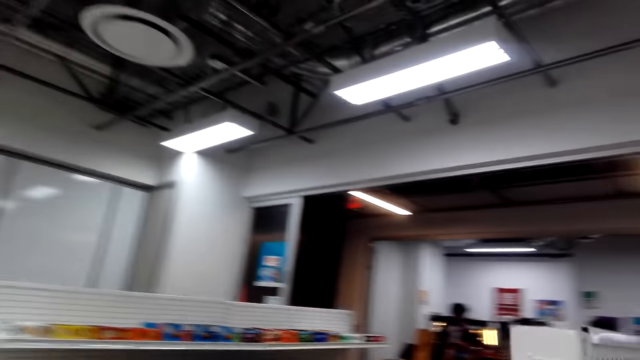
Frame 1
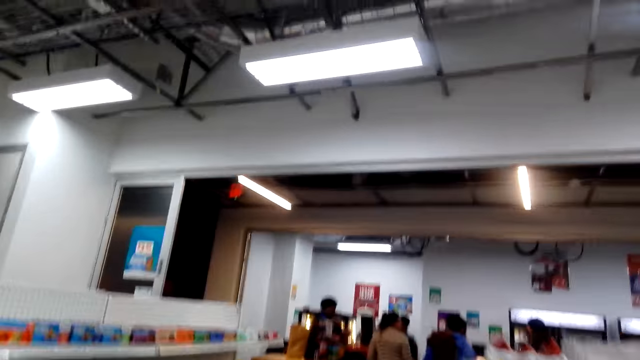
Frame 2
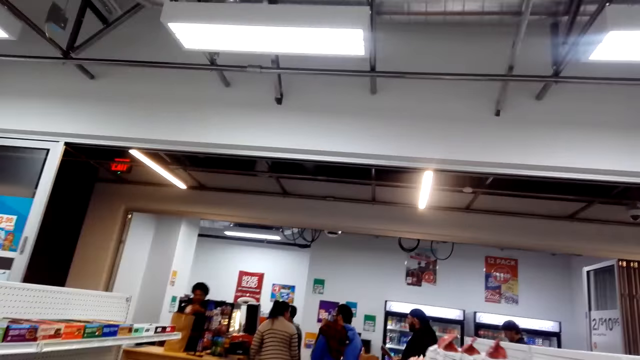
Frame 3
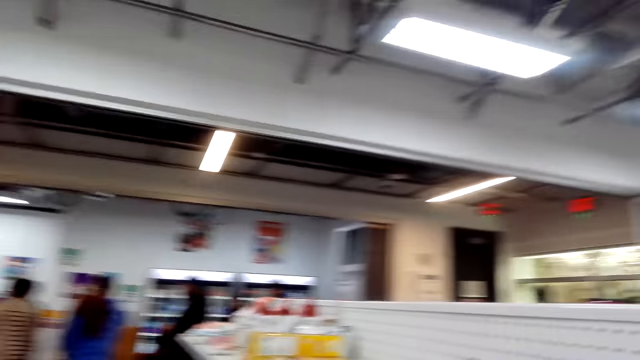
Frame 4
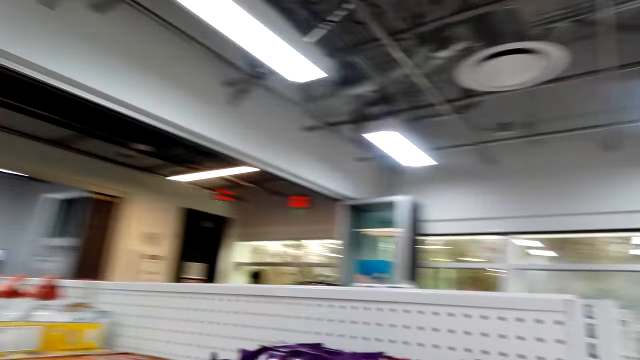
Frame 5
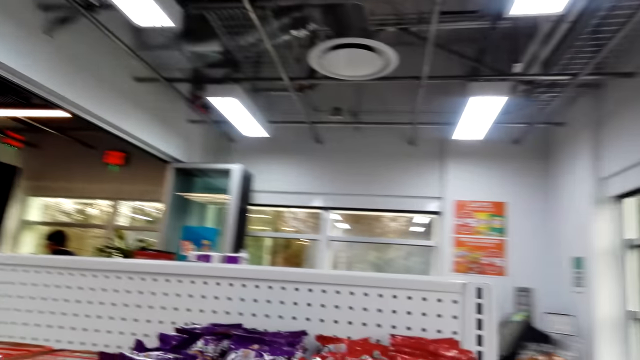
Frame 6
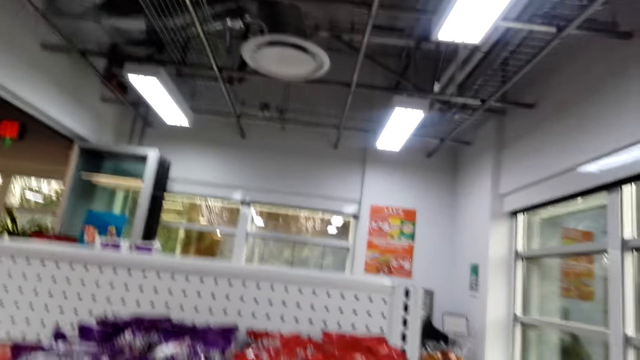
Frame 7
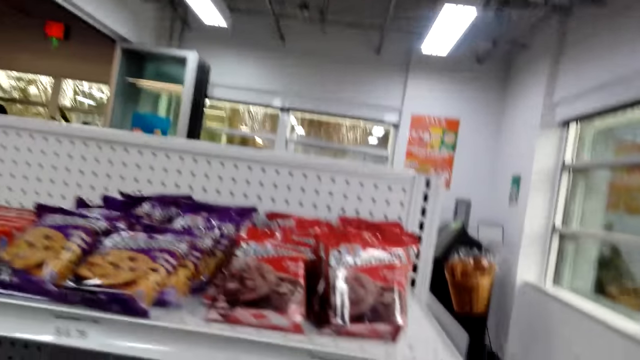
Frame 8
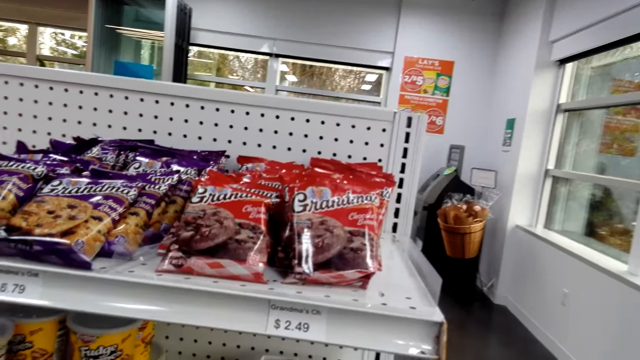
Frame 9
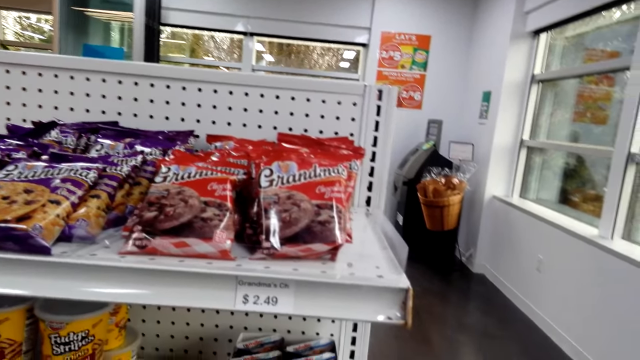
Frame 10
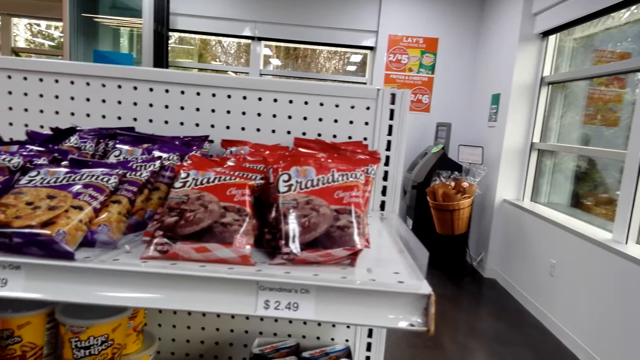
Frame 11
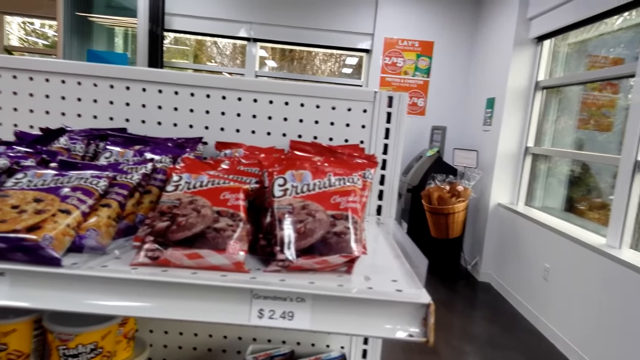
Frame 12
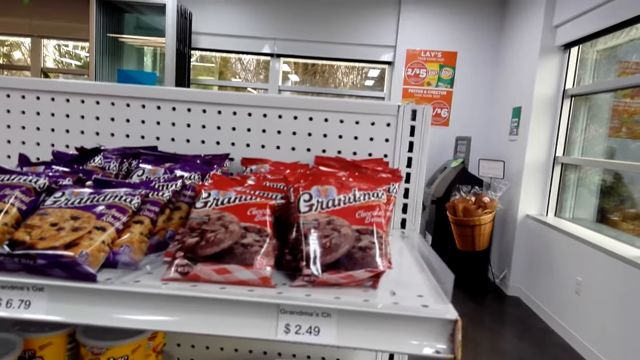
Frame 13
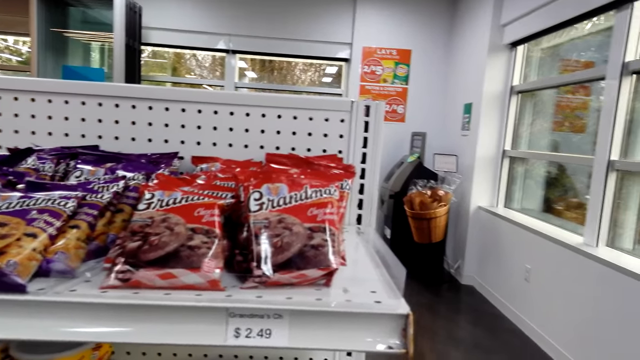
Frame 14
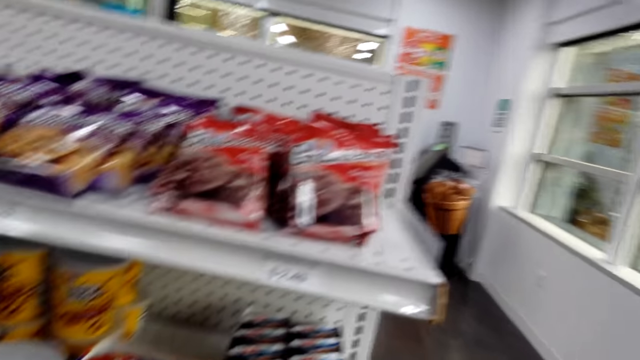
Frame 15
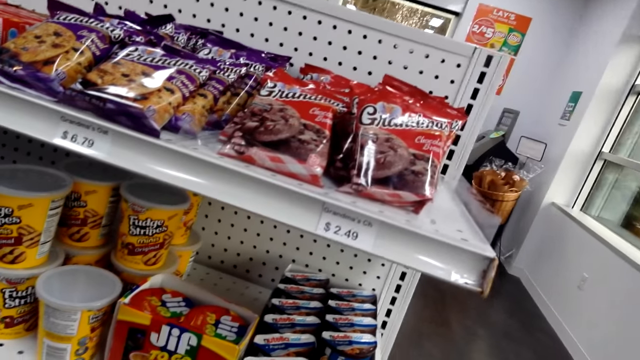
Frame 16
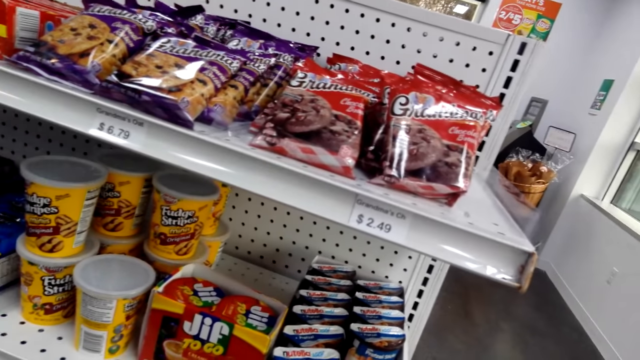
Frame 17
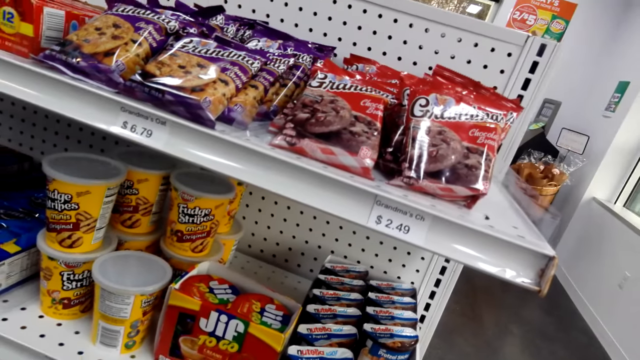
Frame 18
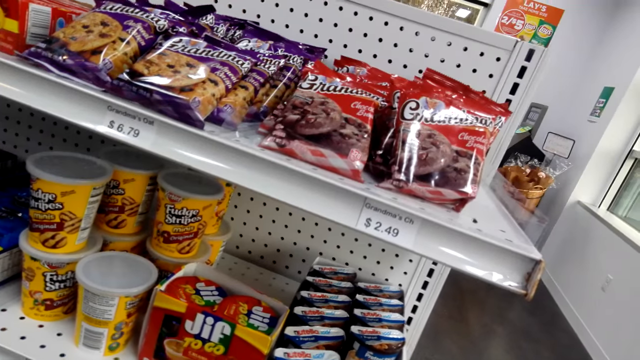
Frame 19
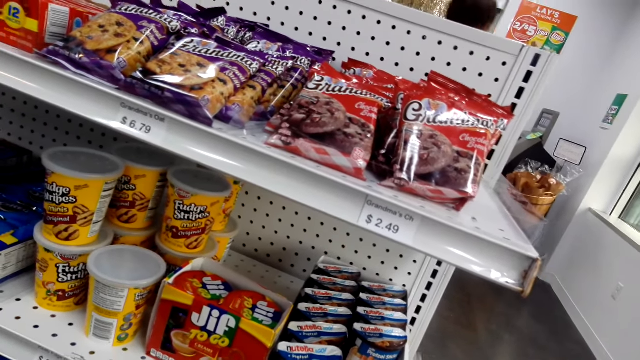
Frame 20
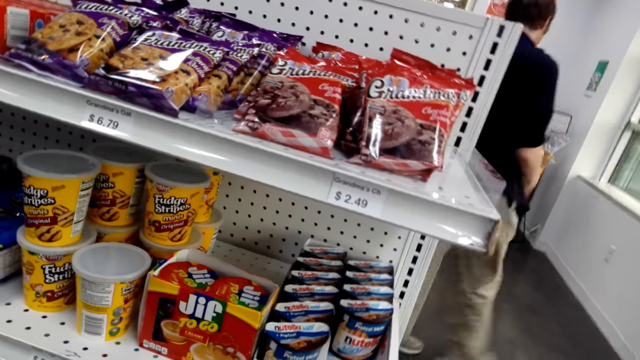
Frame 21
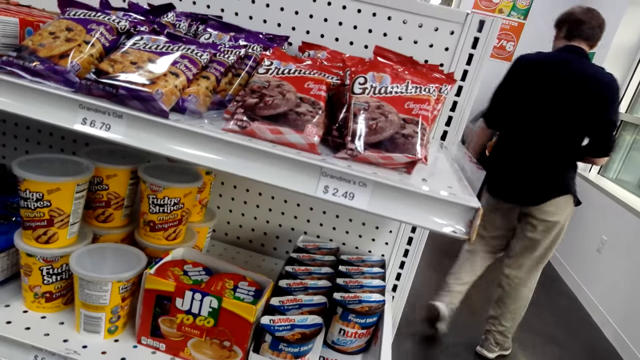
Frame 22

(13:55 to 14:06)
The camera wearer stands beside the shelves.

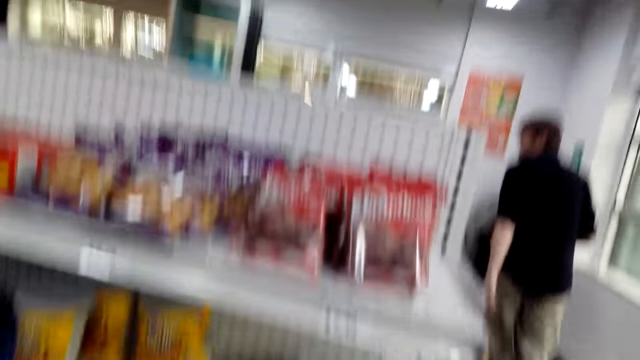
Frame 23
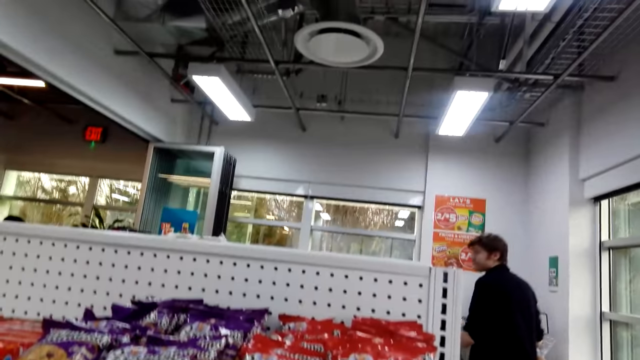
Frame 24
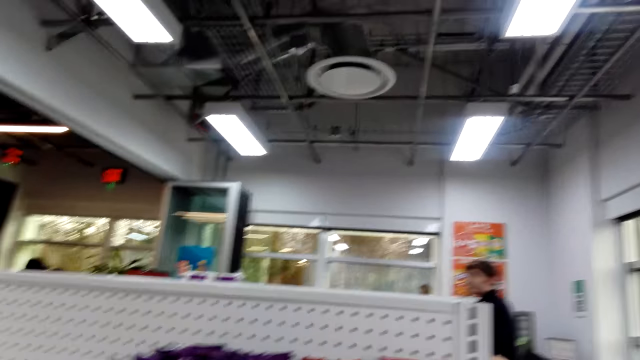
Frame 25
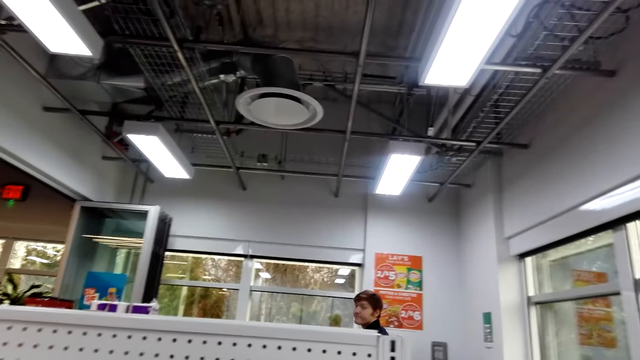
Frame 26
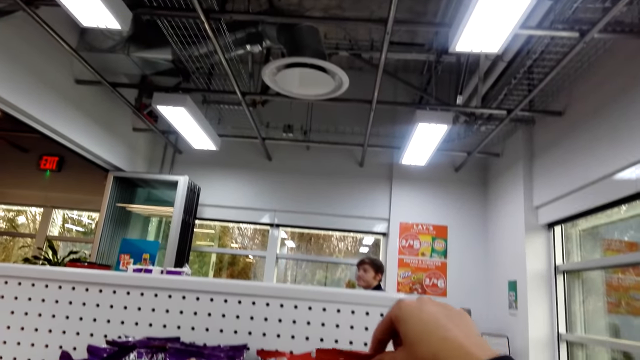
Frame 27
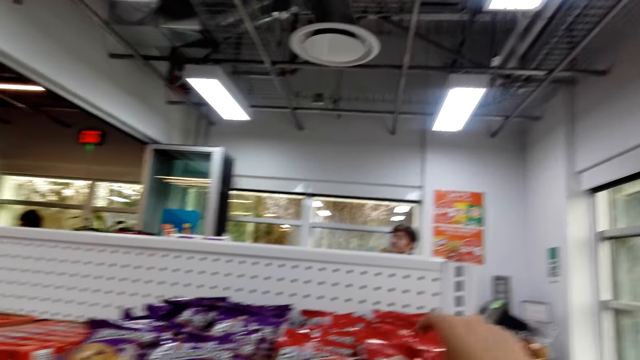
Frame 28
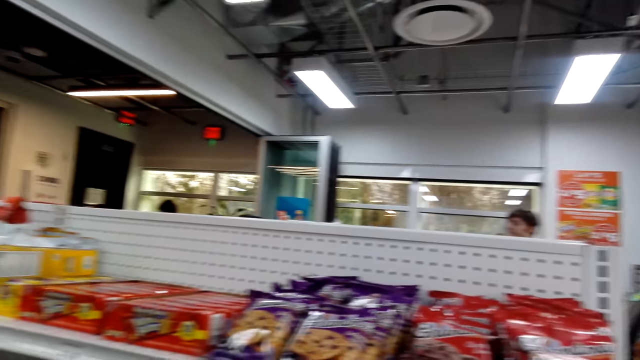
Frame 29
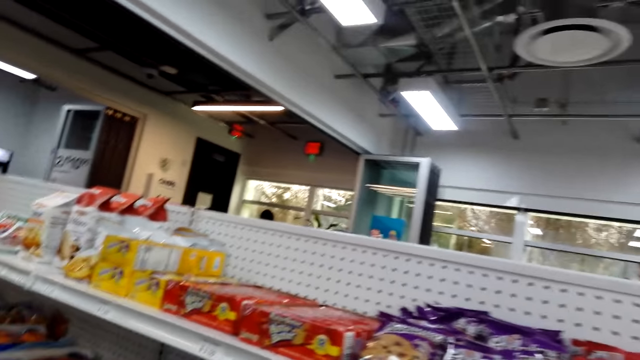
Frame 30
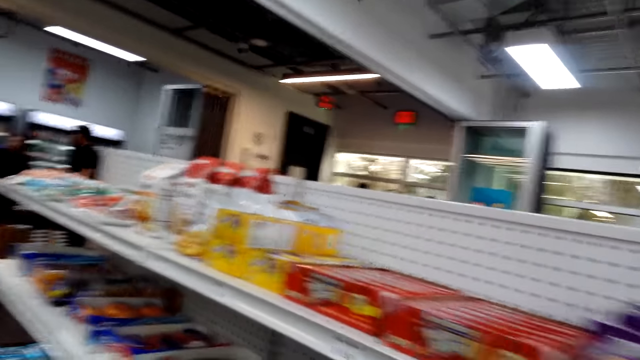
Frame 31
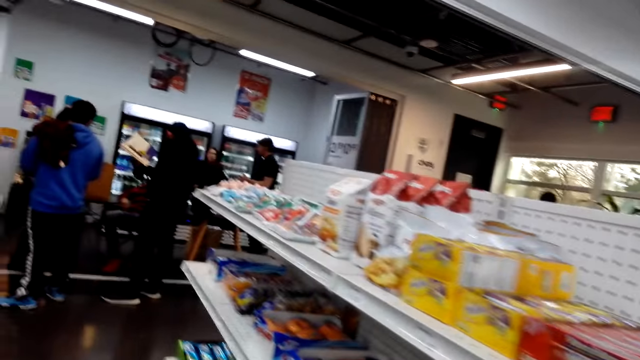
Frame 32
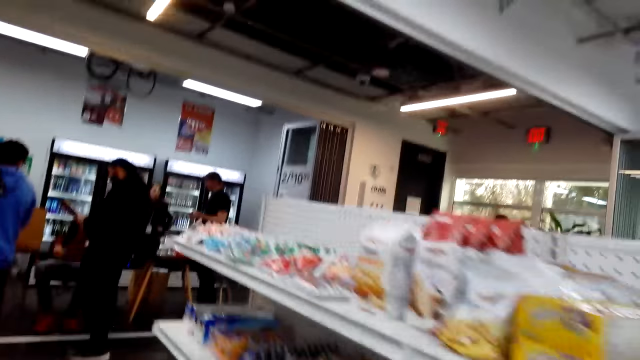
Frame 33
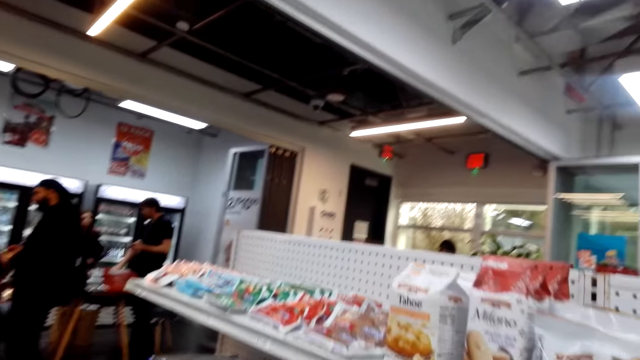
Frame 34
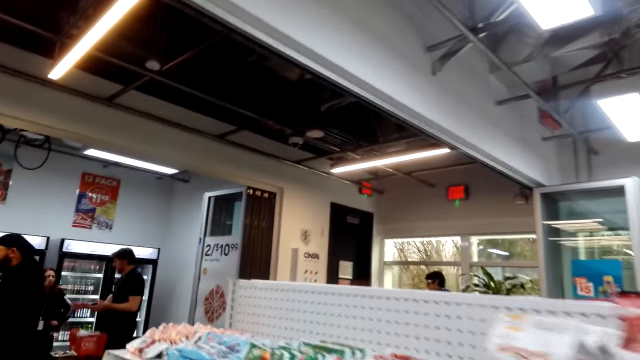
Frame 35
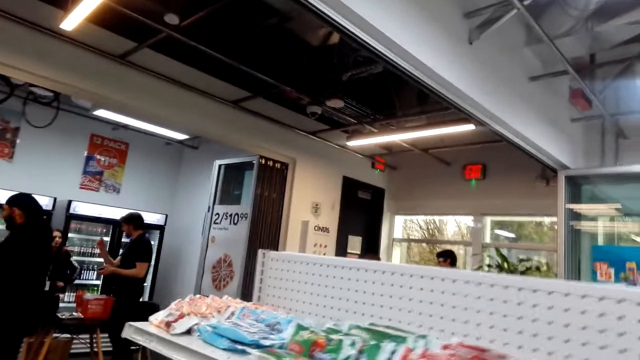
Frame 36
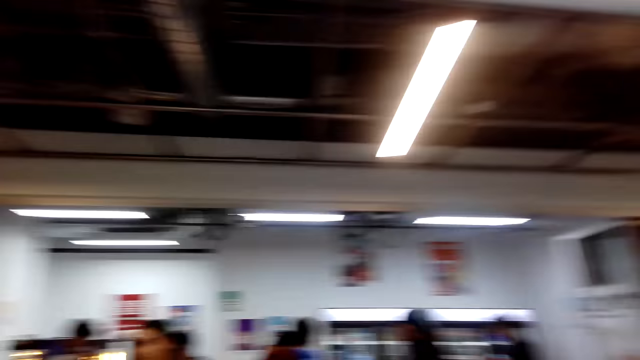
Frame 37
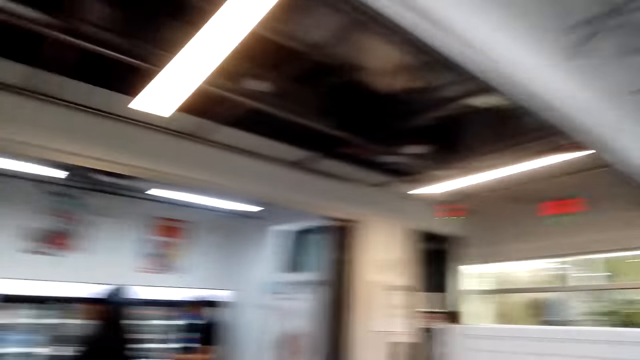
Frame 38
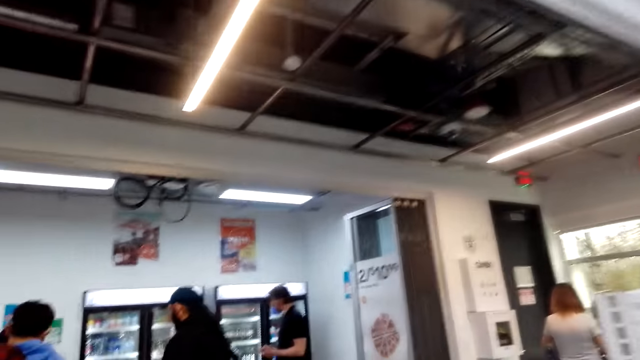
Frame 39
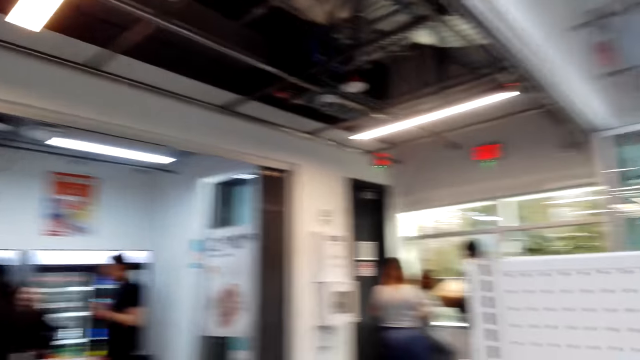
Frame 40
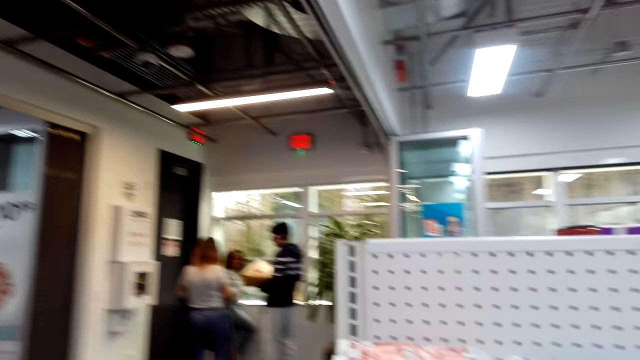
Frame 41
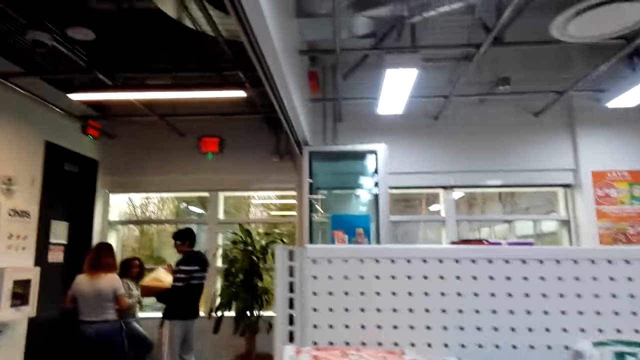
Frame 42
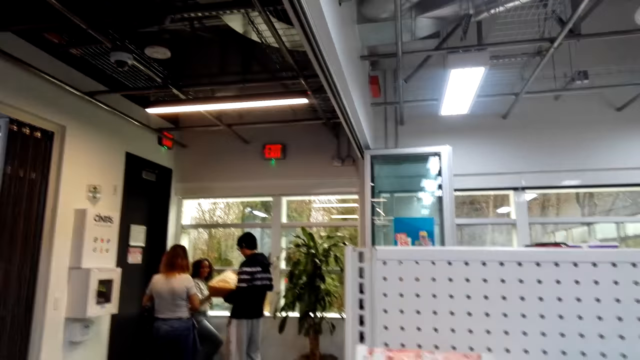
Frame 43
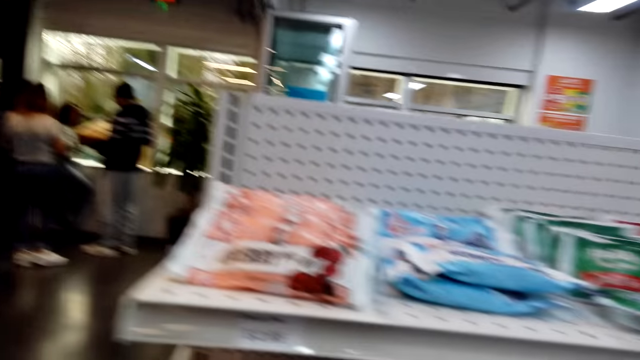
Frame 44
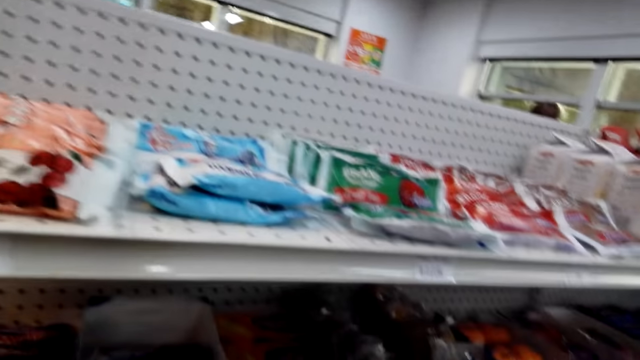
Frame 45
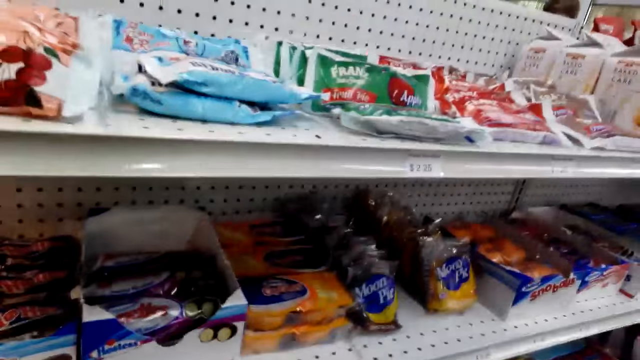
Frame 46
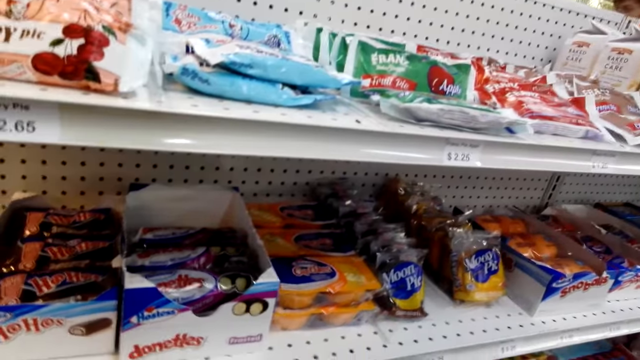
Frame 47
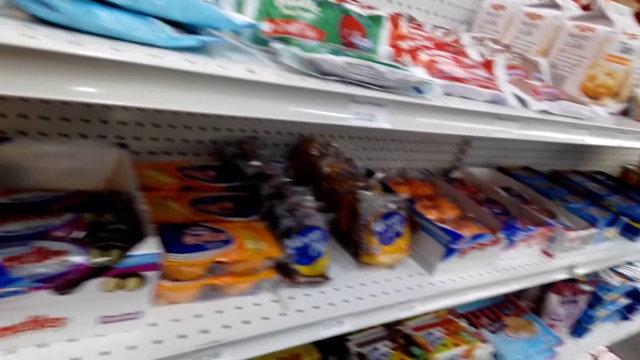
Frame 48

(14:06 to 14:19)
The camera wearer puts the snack in the box. They walk around the supermarket. They hold something.
